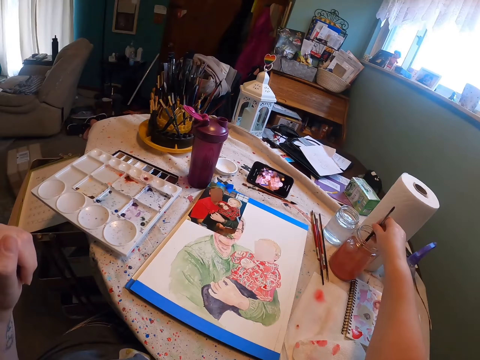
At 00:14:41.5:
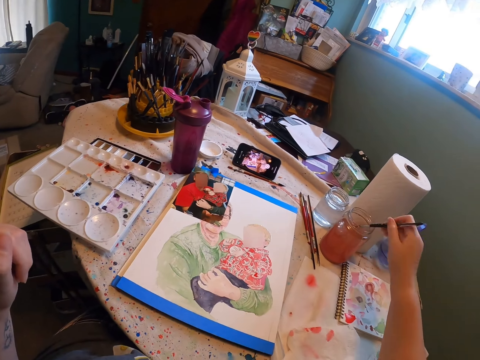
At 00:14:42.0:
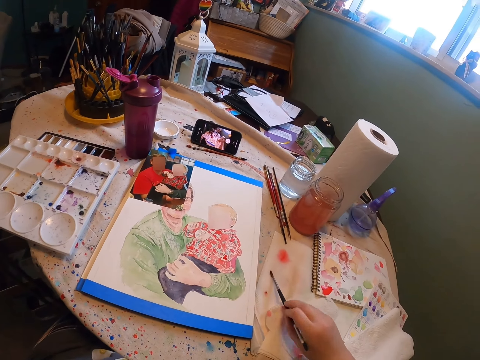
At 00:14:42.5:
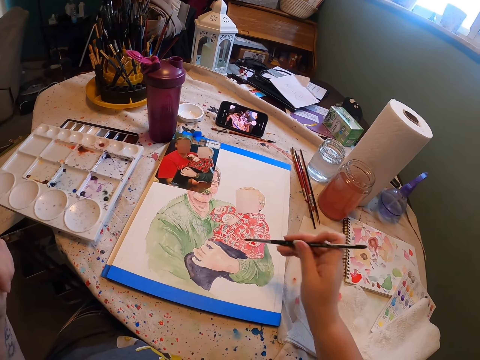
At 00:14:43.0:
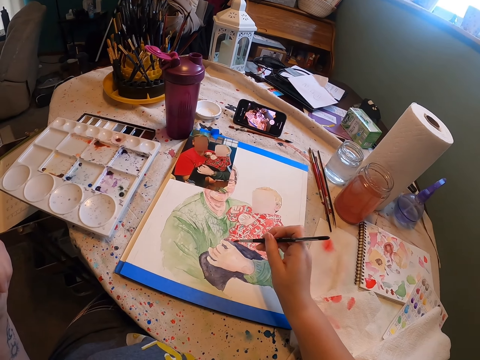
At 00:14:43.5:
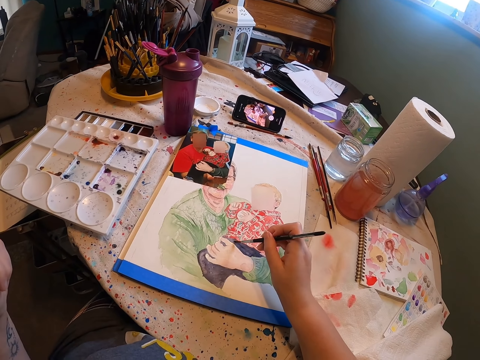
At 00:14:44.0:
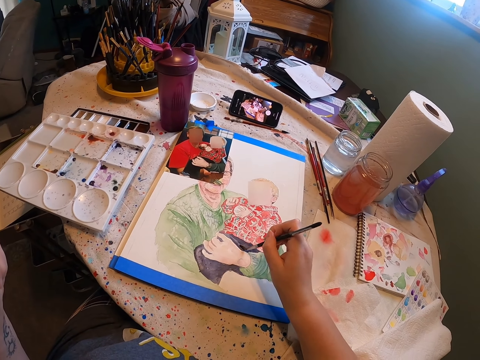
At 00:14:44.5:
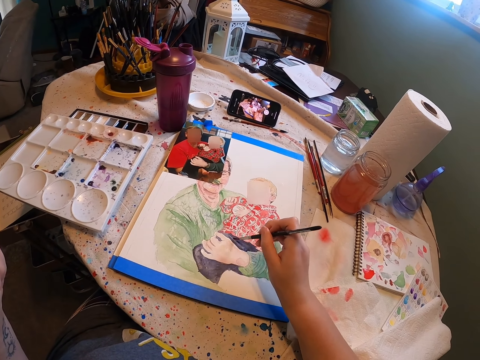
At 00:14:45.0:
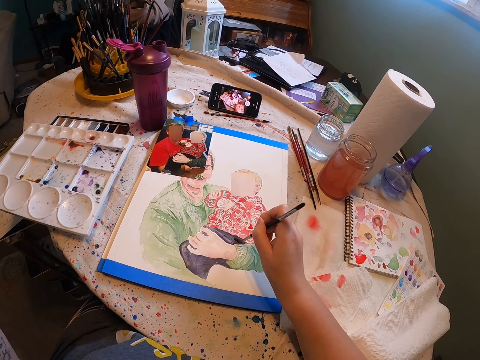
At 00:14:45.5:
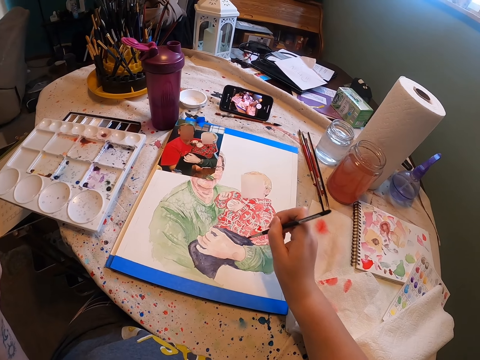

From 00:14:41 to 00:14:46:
The camera wearer dips the paint brush in the water. They remove the paint brush from the container. They dry the paintbrush with the tissue. They put the paint brush on a paper. They paint the painting with the paint brush on the paper.

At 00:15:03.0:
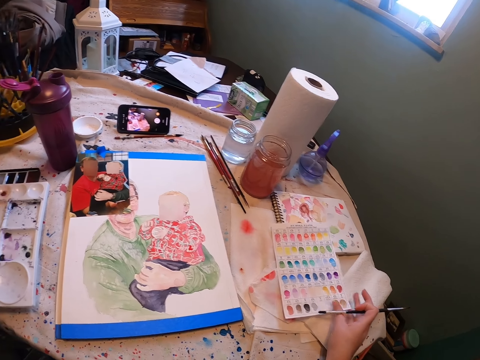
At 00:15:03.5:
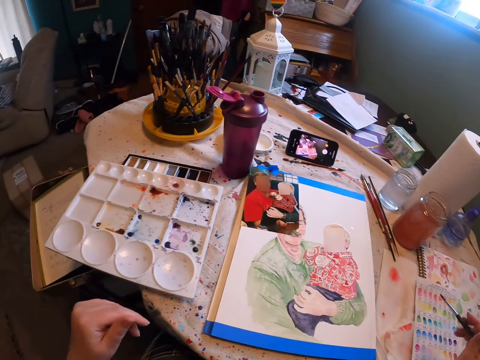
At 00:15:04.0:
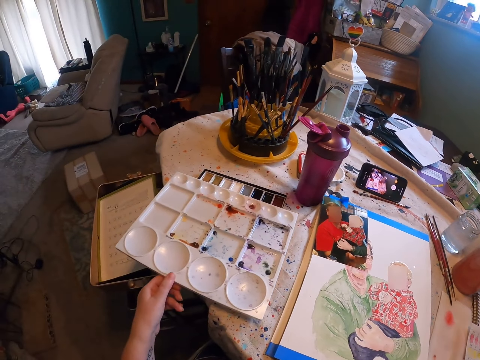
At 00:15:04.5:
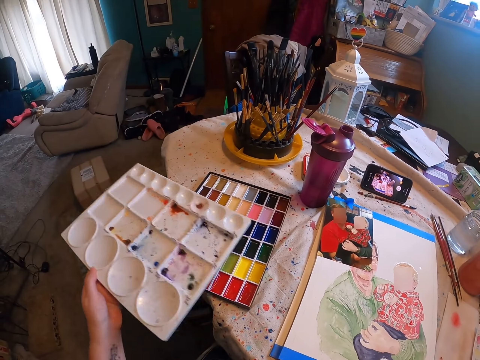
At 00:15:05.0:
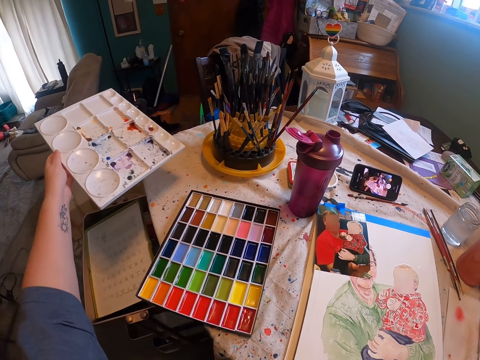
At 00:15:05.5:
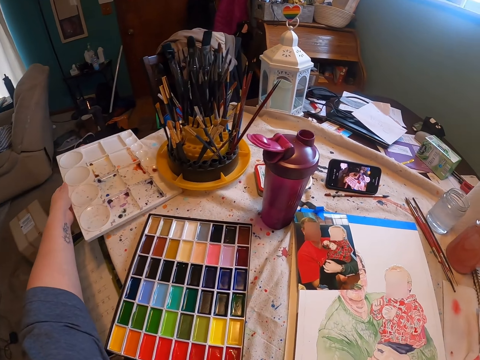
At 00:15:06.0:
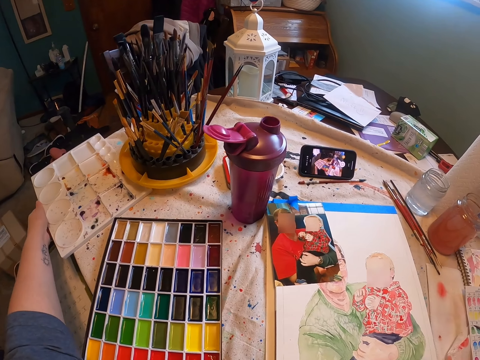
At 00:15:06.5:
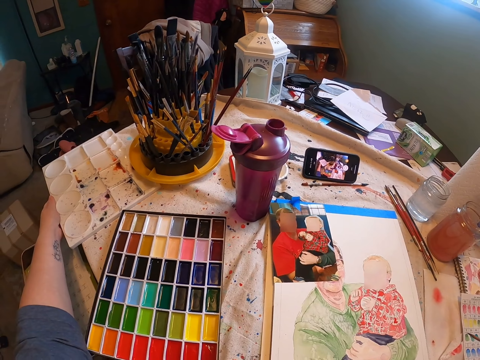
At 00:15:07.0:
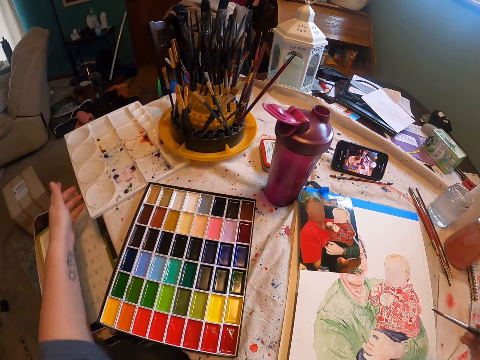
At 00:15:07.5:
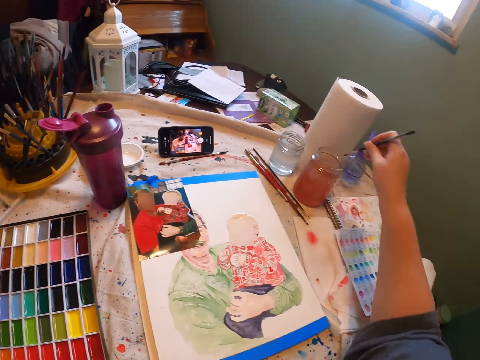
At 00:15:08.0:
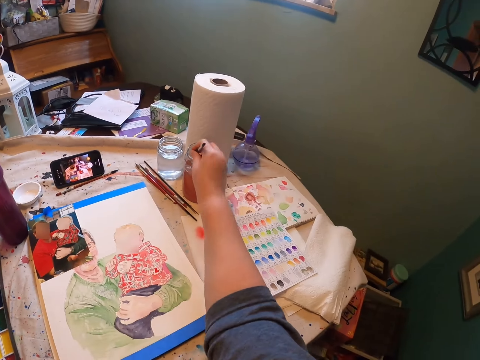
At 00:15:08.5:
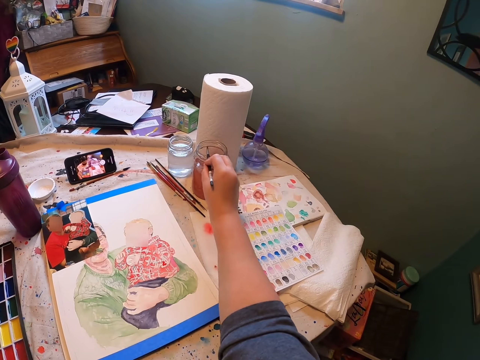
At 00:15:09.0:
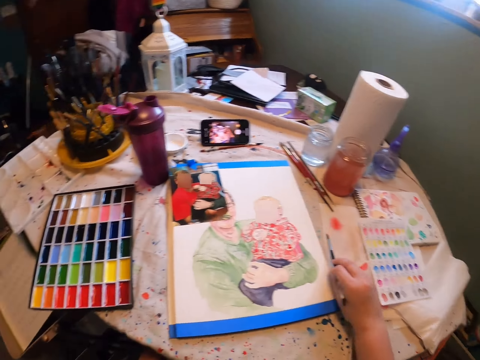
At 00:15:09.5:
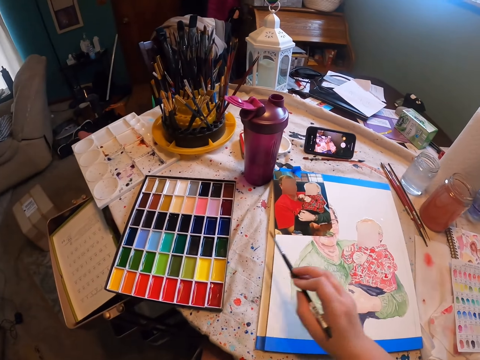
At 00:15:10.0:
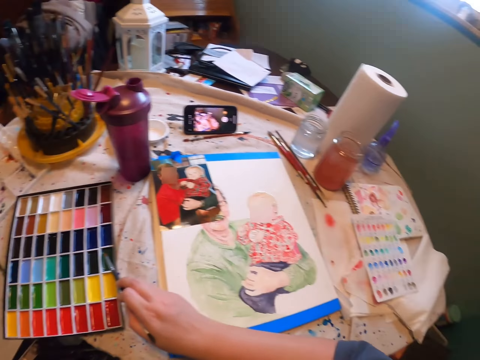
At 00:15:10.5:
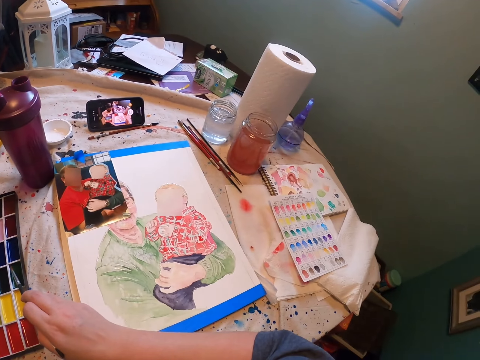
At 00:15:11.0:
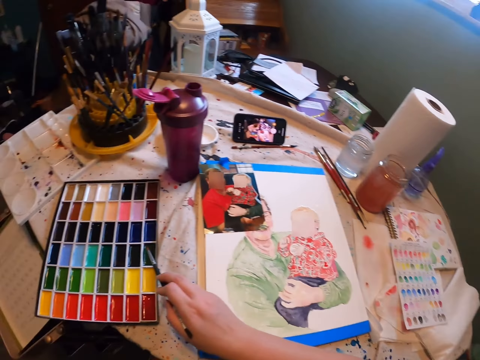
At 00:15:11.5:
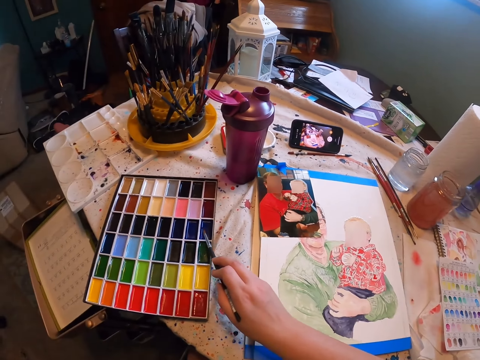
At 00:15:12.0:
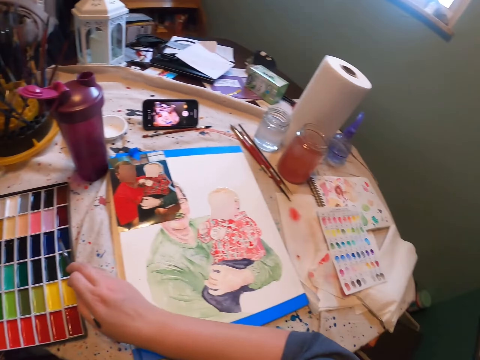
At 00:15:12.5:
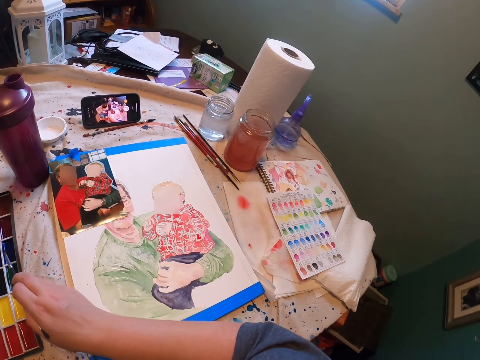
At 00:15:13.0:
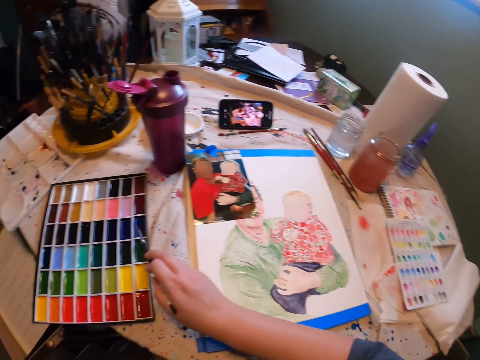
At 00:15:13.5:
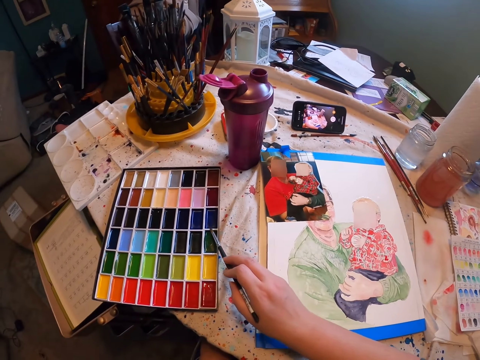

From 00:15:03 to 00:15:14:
The camera wearer moves the empty palette towards the edge of the table. They pick up a paint tray and put the paint tray on the table. They dip the paint brush in the water. They remove the paintbrush from the container. They match the colors from the color palette with the color scheme. They put the brush in the paint.

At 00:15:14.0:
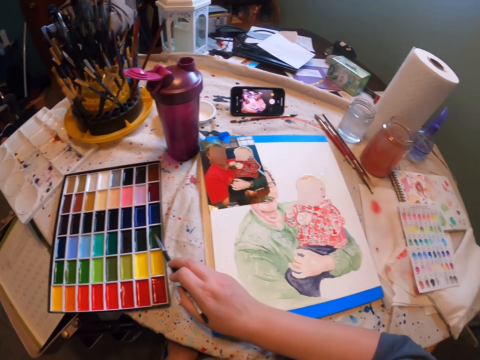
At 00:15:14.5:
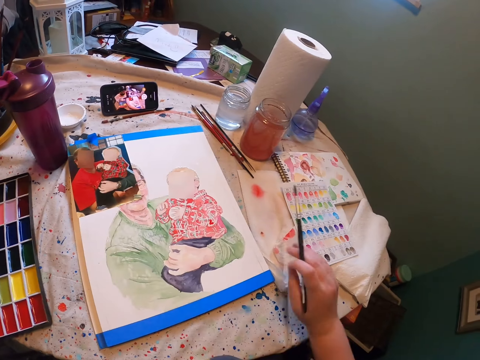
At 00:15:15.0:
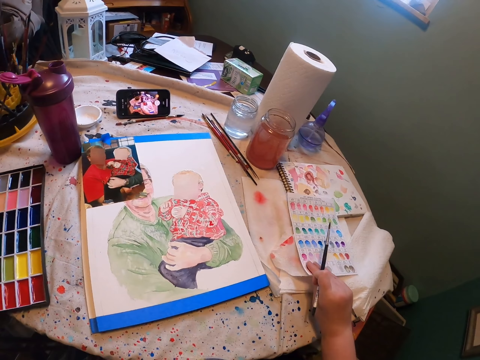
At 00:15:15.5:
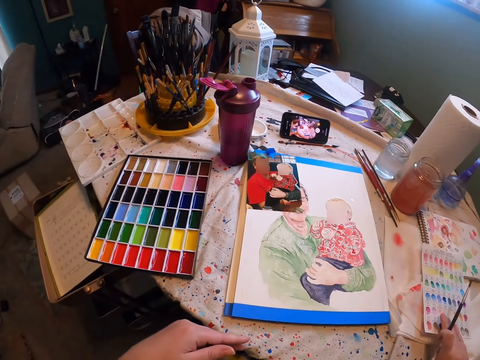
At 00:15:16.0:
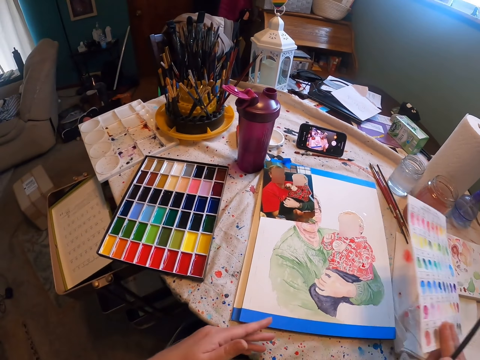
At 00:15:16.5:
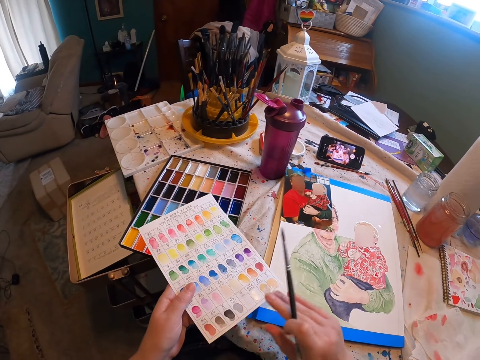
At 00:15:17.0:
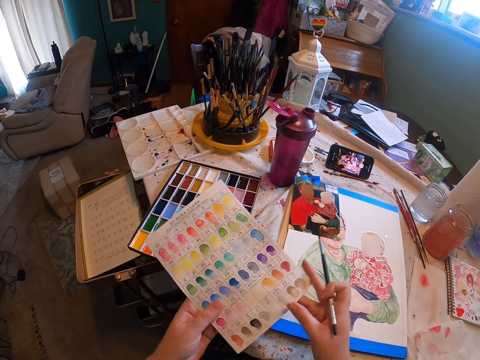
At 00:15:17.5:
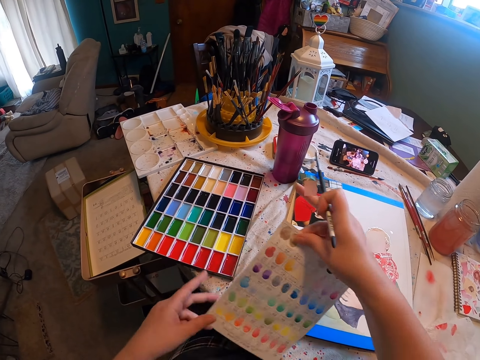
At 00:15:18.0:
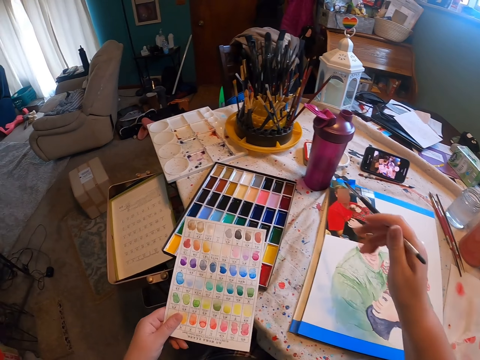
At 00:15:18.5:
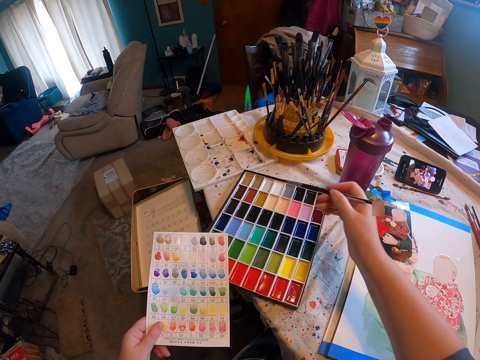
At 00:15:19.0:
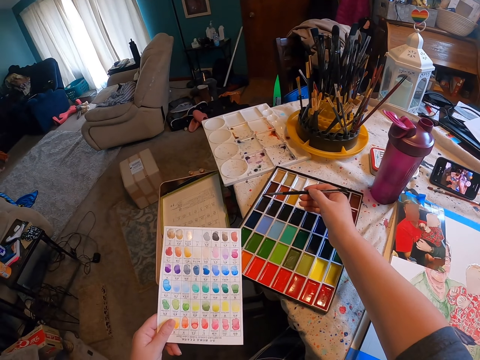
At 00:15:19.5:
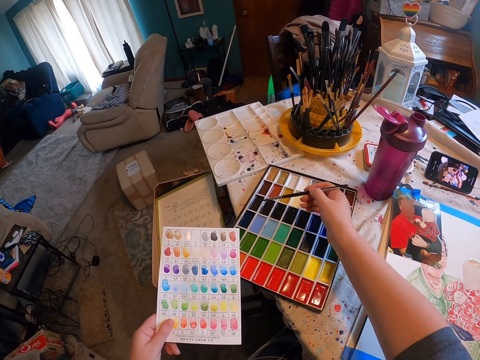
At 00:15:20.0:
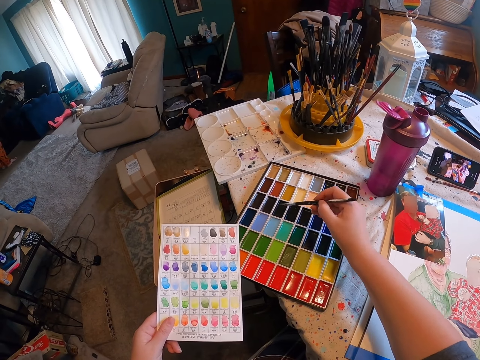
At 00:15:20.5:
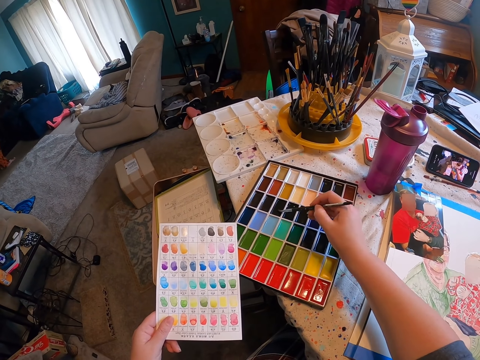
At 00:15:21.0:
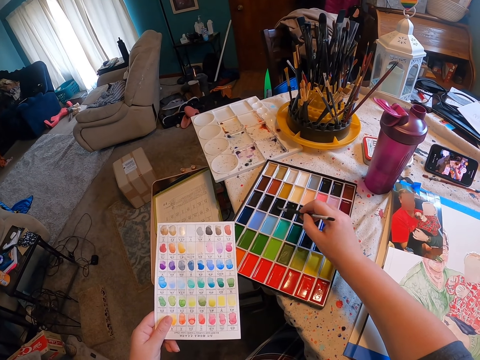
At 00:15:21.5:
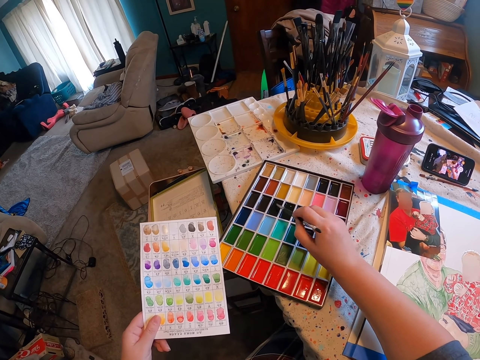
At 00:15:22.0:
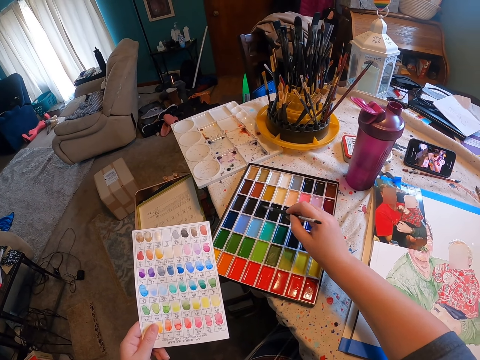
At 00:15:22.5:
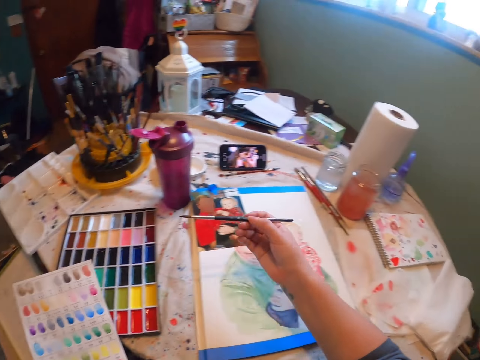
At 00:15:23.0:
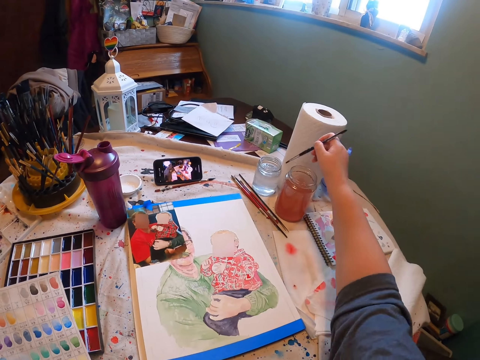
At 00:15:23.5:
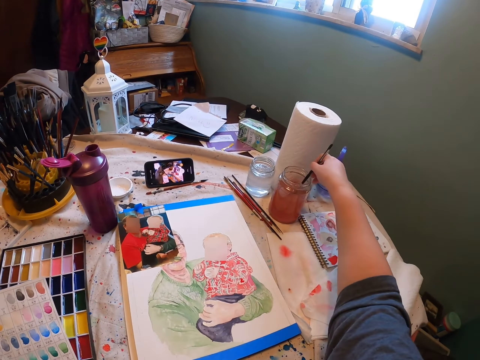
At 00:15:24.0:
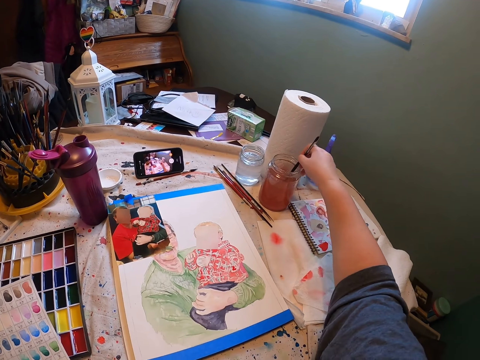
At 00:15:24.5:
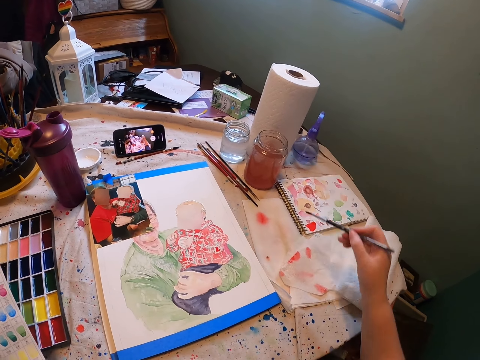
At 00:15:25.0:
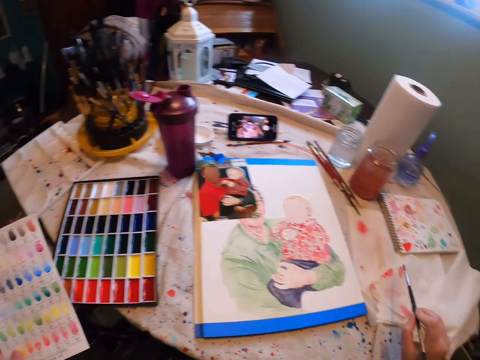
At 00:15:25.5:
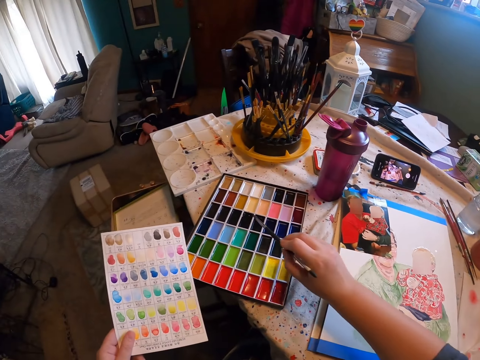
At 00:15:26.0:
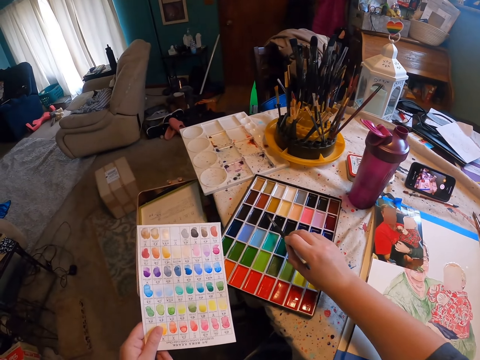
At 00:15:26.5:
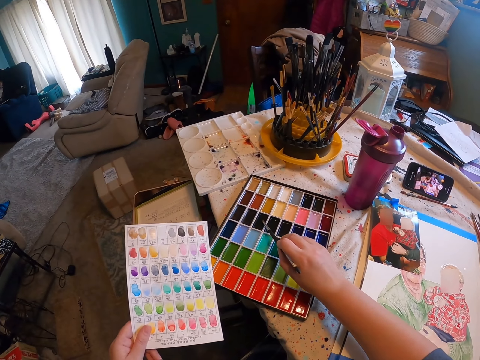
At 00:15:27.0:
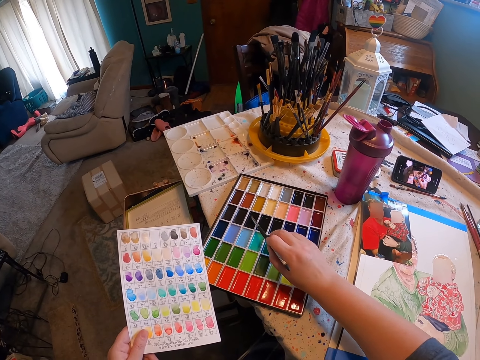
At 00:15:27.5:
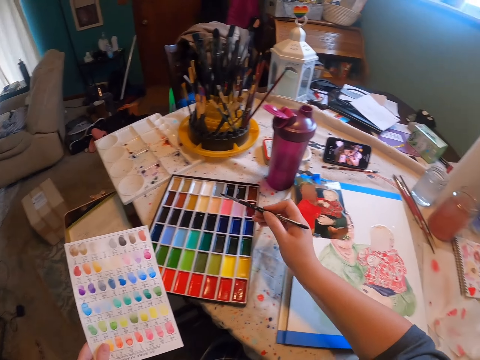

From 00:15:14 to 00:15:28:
The camera wearer moves the color scheme towards the sketch book. She picks up the color scheme. She places the color scheme in her left hand. She holds the color scheme with both her hands. She turns the color scheme. She holds the color scheme against the color palette. She puts the brush in the paint. She rubs the paint brush on the color palette. She dips the paint brush in the water. She stirs the water with the paint brush. She removes the paint brush from the container. She dries the paint brush with the tissue. She rubs the paint brush on the color palette. She puts the brush in the paint.
